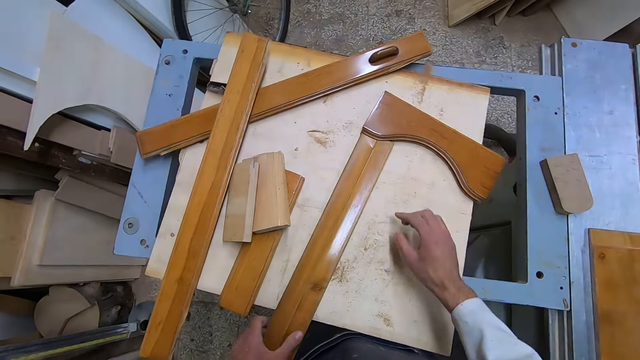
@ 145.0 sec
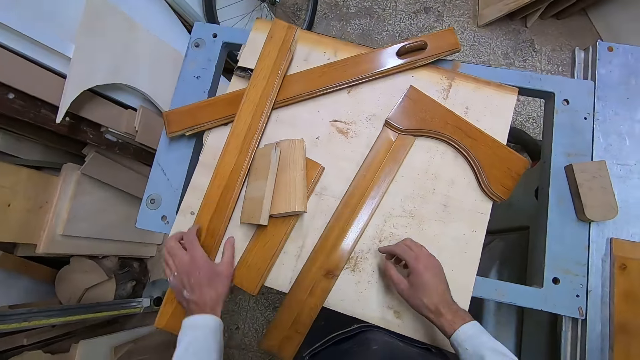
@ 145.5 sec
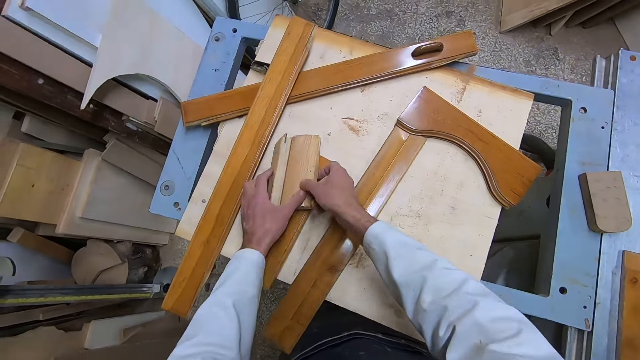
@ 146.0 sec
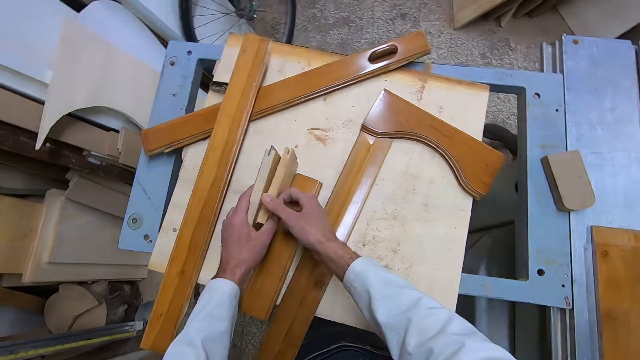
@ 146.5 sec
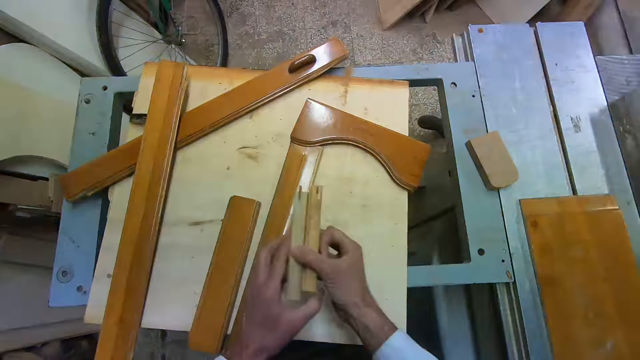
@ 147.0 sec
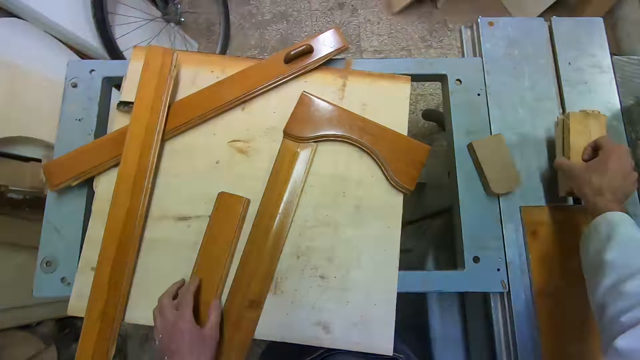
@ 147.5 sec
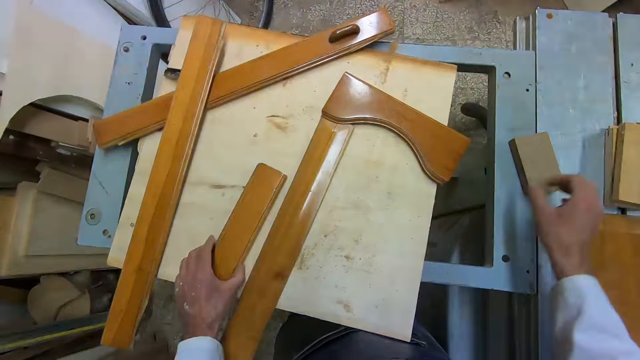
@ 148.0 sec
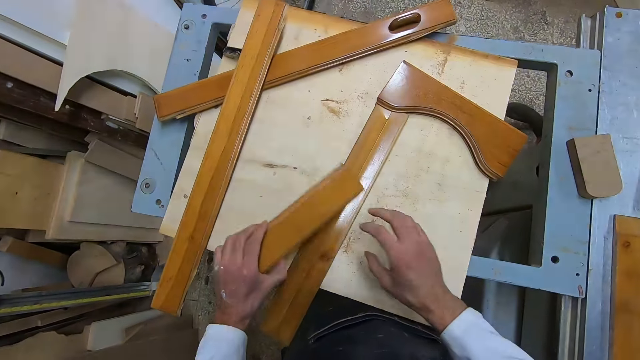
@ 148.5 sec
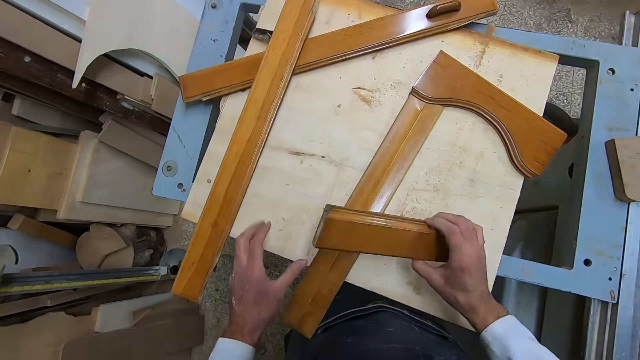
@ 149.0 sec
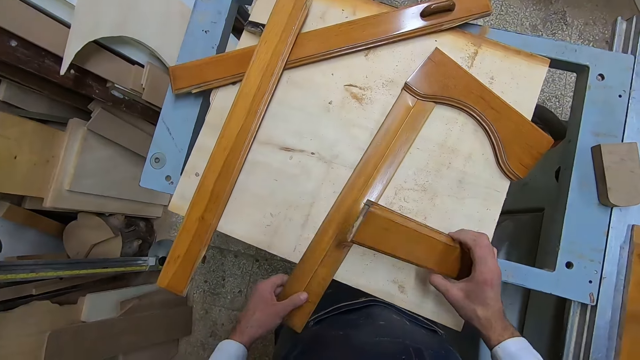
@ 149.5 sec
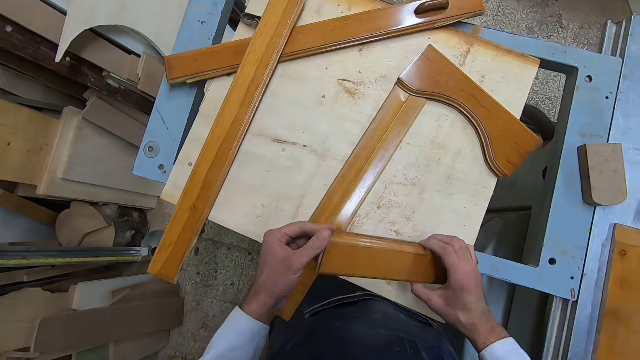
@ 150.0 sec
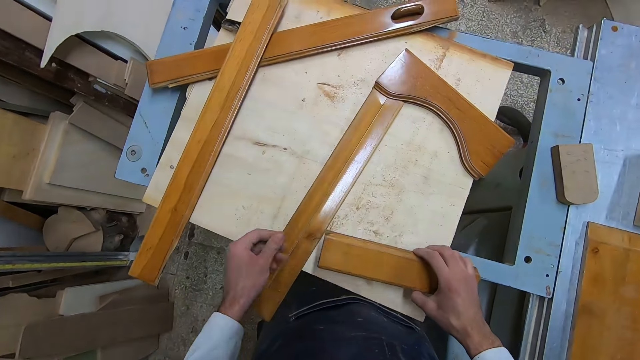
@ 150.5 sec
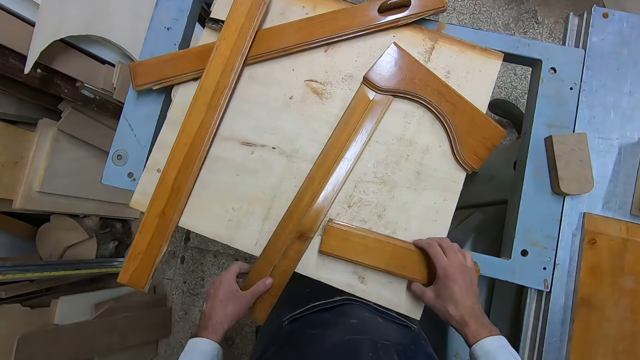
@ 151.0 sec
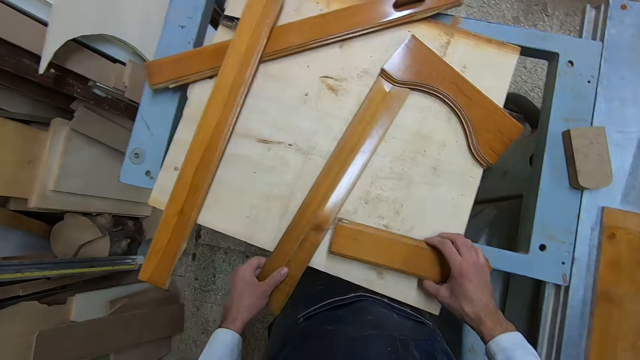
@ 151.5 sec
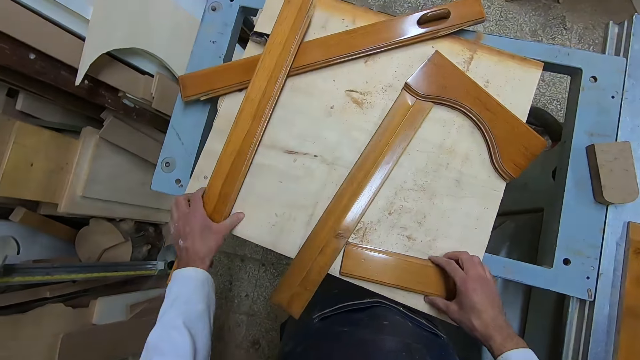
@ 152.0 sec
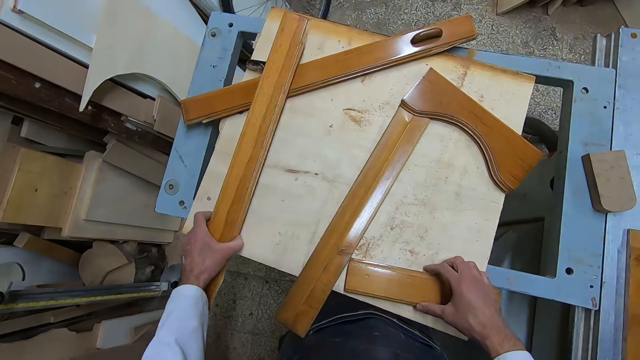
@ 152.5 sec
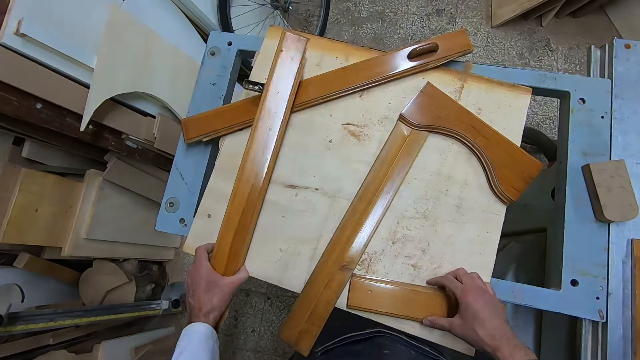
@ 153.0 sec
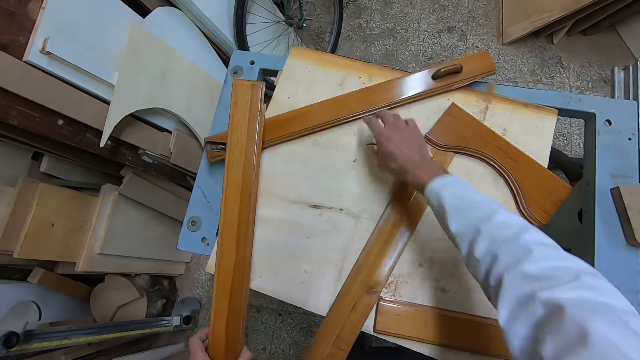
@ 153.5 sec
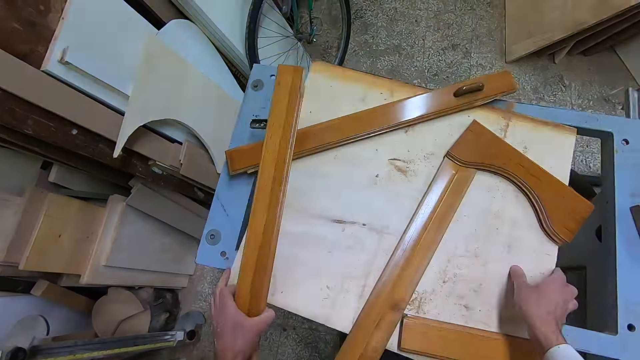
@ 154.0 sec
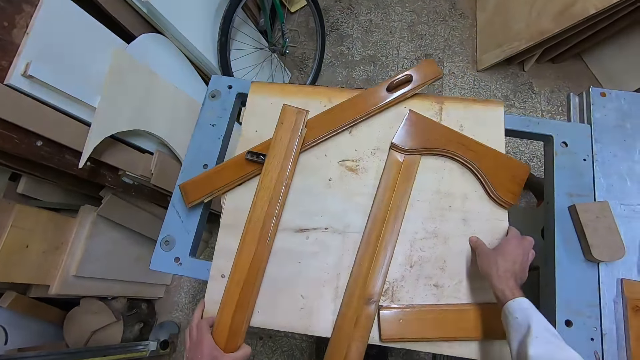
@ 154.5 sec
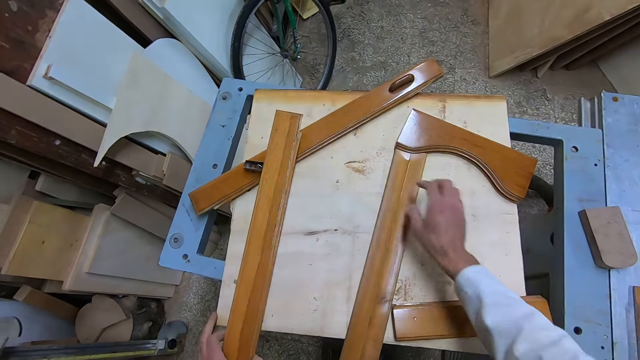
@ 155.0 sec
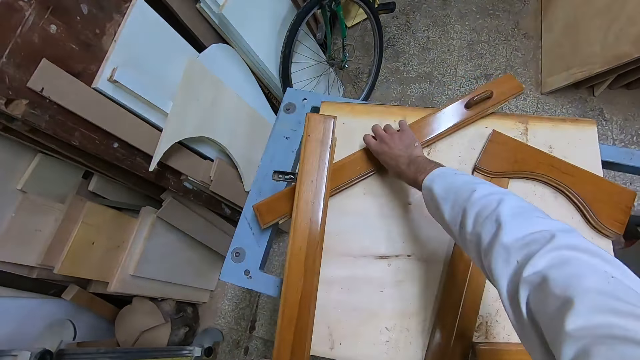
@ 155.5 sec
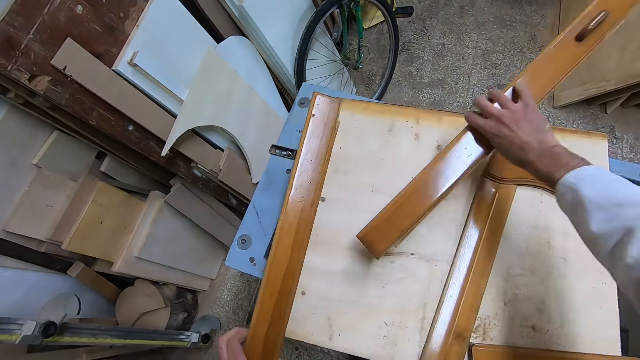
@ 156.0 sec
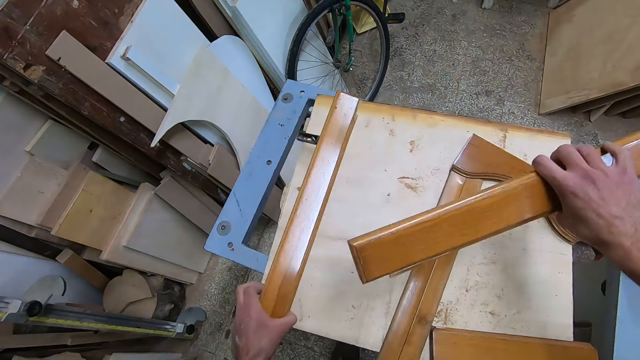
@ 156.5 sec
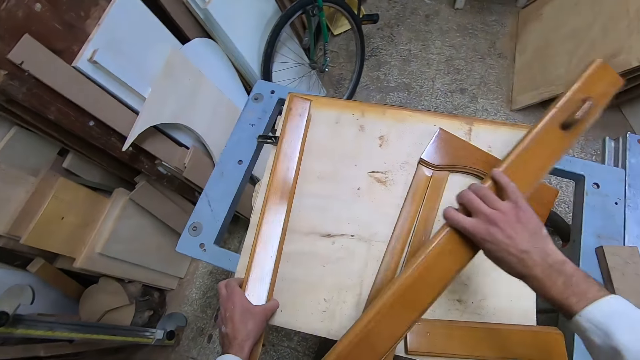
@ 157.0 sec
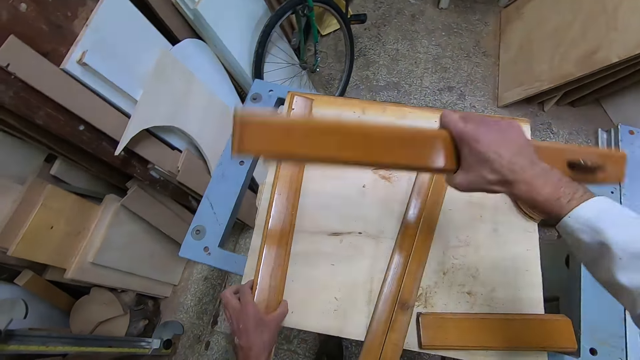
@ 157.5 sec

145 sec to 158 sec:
The camera wearer lifts his hand. He picks two pieces of wood. He places the pieces near the table saw cutter. He picks a piece of wood. He touches the piece of wood on the table. He rubs the piece of wood. He places the piece of wood on the table. He touches the piece of wood on the table. He lifts his hand. He places the piece of wood on the table. He picks a piece of wood. He moves the table. He lifts his hand. He picks a piece of wood.

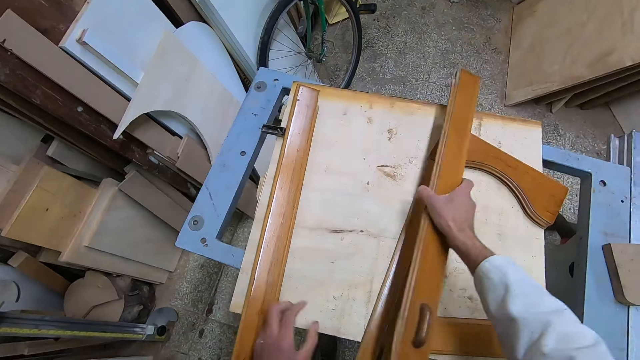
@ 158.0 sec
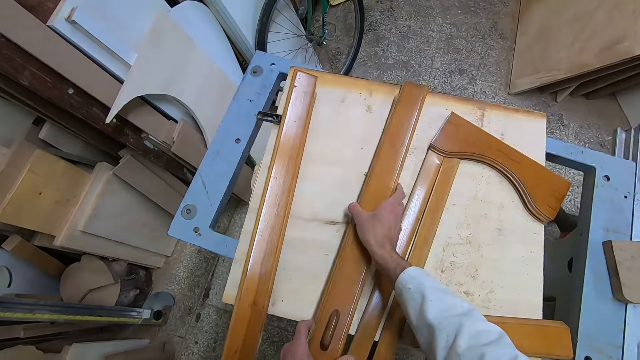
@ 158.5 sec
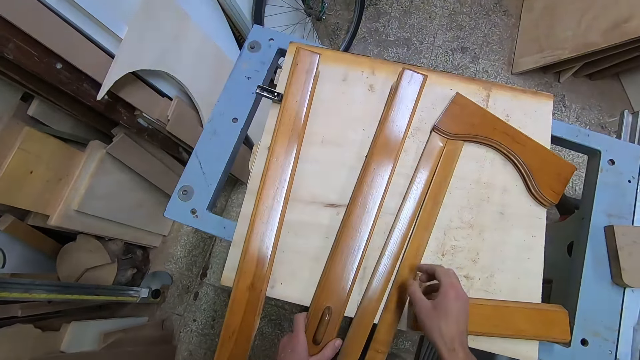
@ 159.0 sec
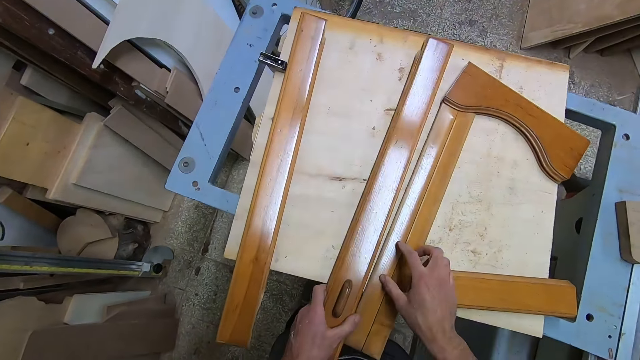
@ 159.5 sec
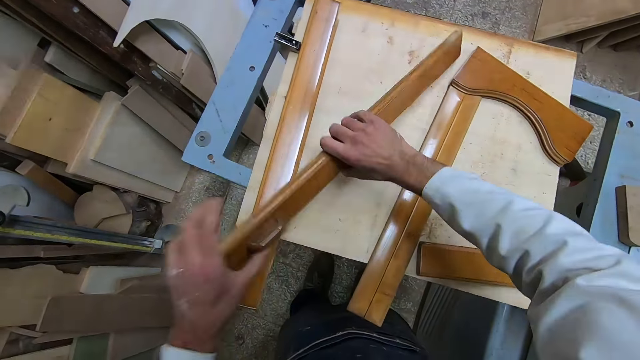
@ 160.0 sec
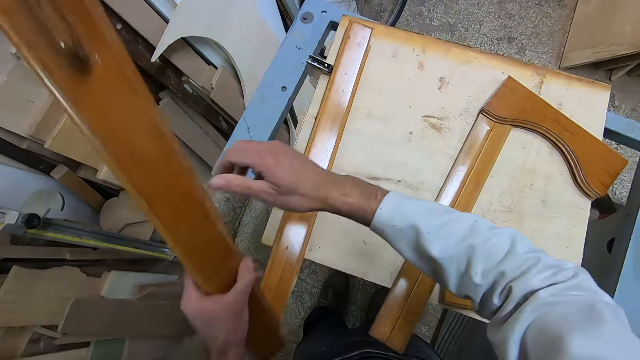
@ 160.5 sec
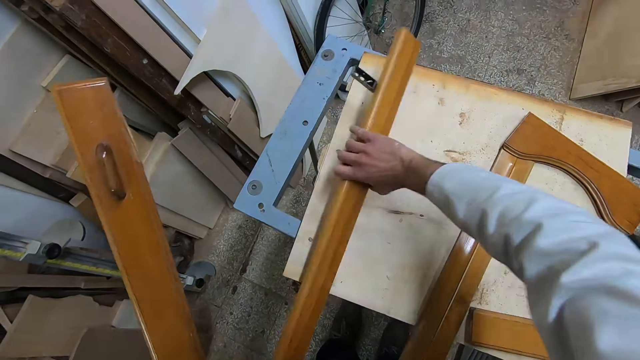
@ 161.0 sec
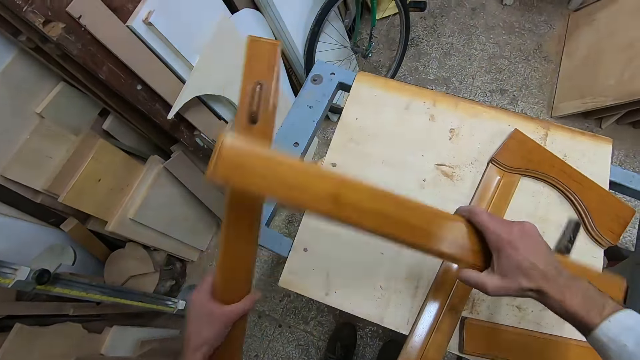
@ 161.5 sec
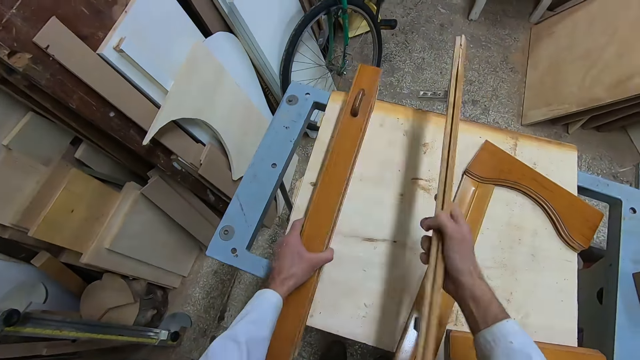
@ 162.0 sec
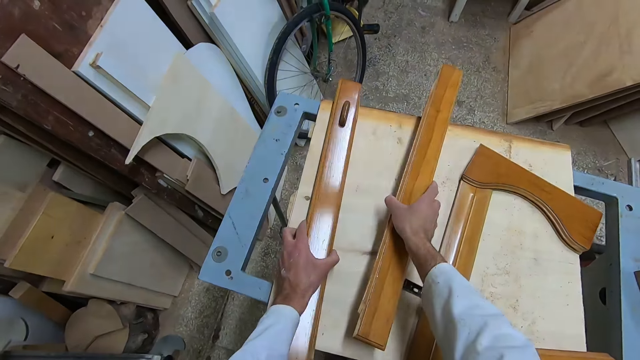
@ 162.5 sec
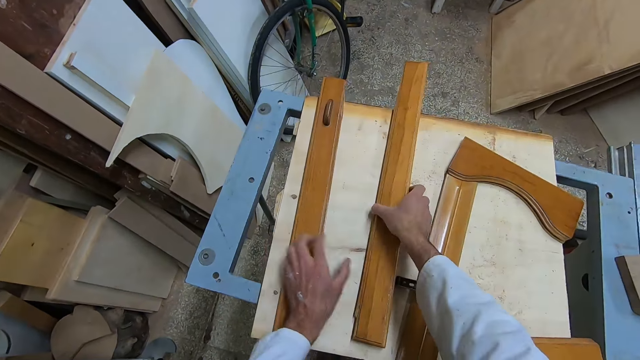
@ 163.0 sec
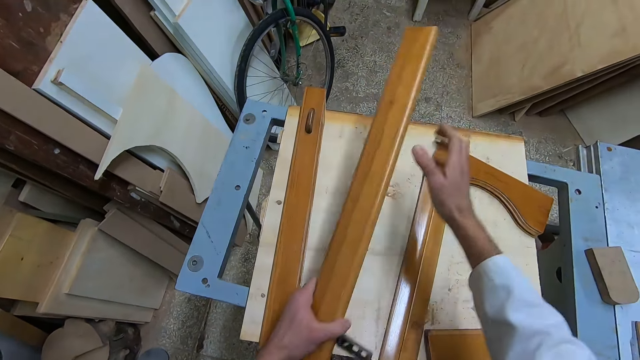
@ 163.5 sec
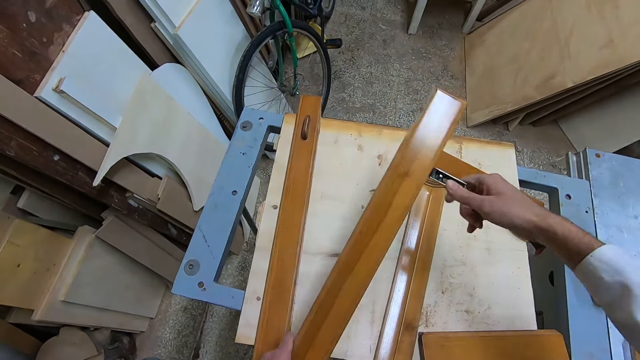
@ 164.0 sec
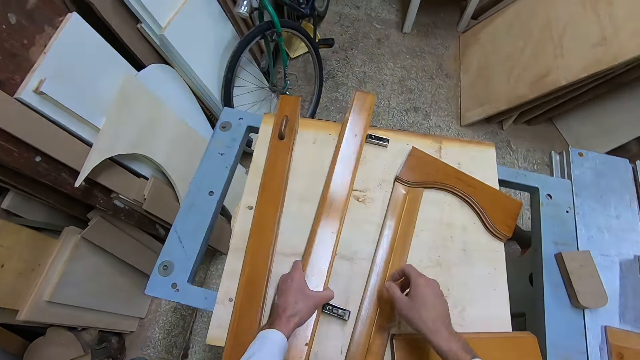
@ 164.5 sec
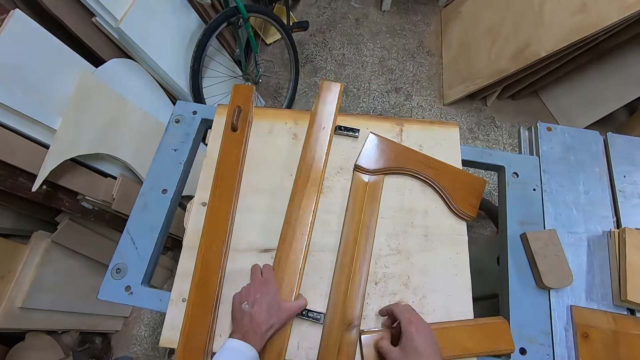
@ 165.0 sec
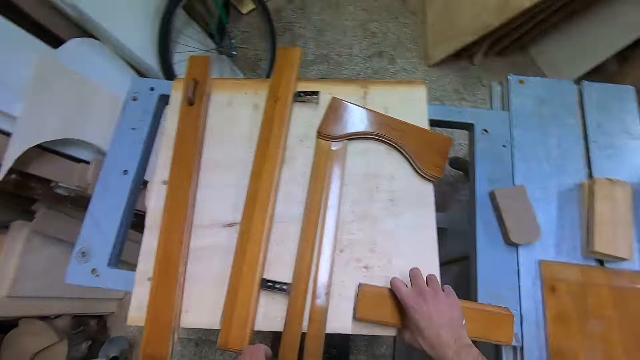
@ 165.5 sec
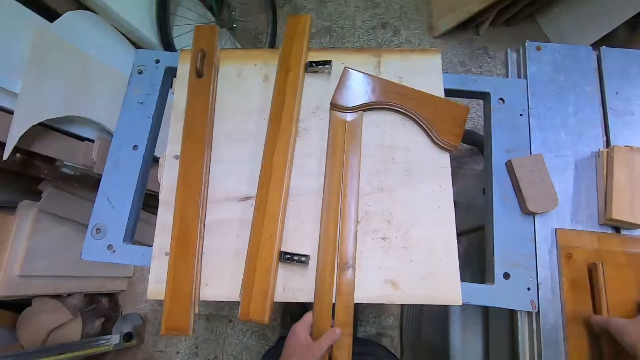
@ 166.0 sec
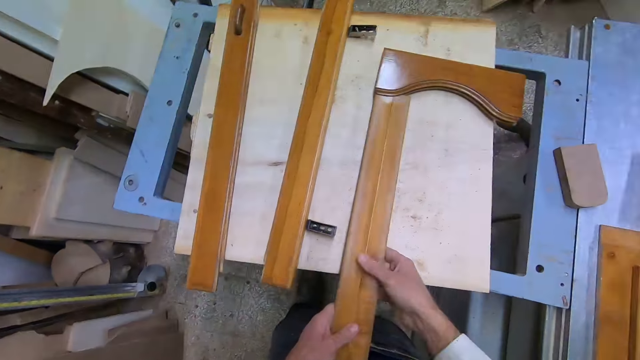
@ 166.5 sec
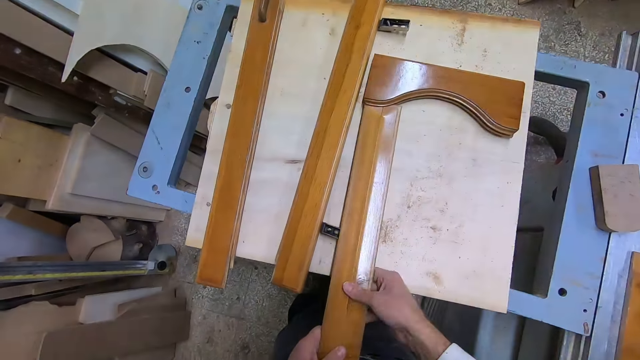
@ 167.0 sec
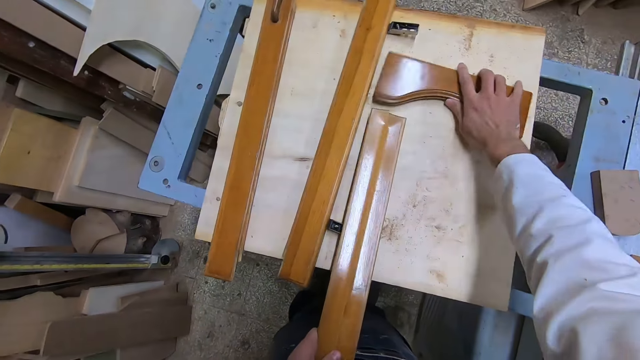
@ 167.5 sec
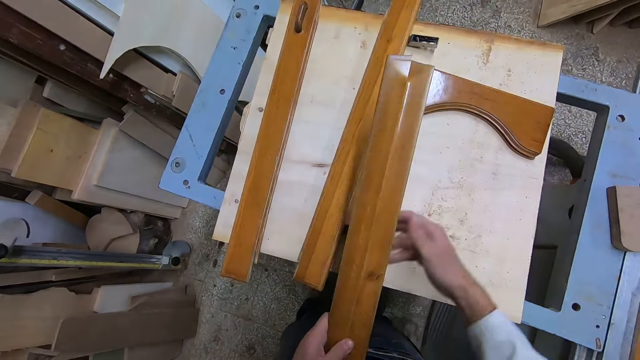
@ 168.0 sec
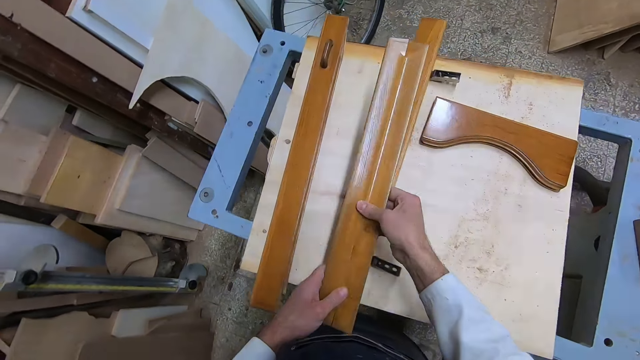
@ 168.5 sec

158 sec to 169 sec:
The camera wearer places the piece of wood on the table. He picks the piece of wood. He picks a piece of wood. He places the piece of wood on the table. He places the piece of wood on the table again. He lifts his hand. He picks a piece of wood. He pulls out the iron on the back of the wood. He straightens a rod on the wood. He places the wood on the table. He moves the smaller wood from the cutting machine. He picks a piece of wood. He touches a piece of wood. He places the wood on the table. He arranges the wood on the cutting machine with both hands. He picks a piece of wood and disconnects the piece of wood.
